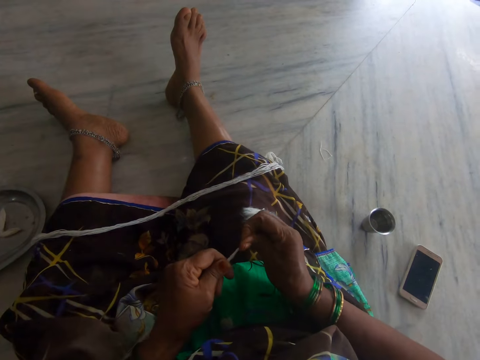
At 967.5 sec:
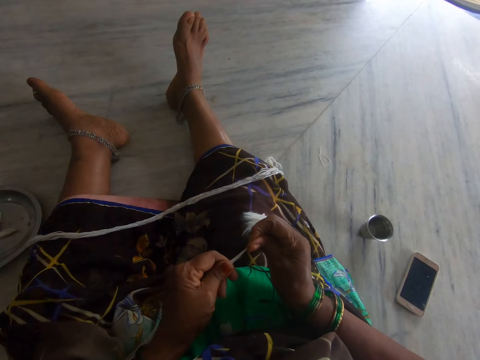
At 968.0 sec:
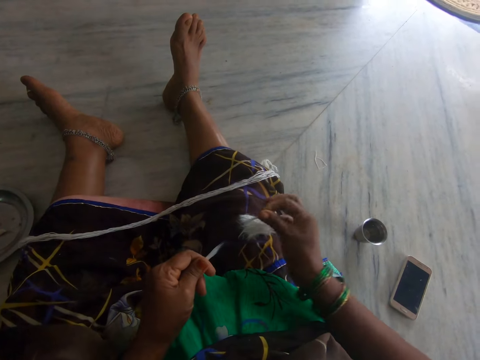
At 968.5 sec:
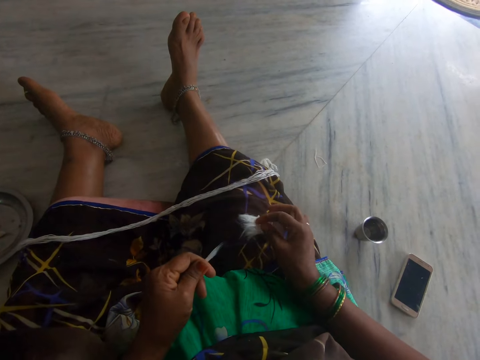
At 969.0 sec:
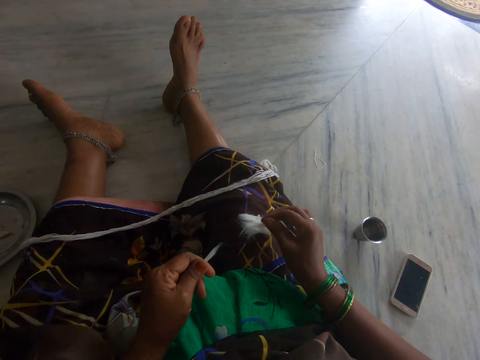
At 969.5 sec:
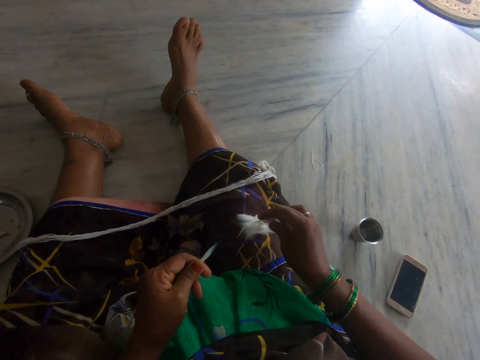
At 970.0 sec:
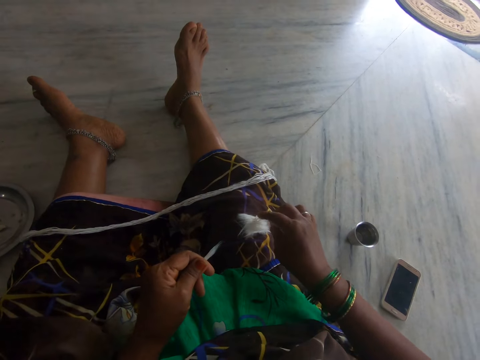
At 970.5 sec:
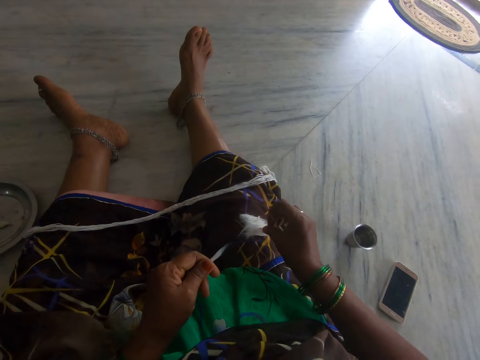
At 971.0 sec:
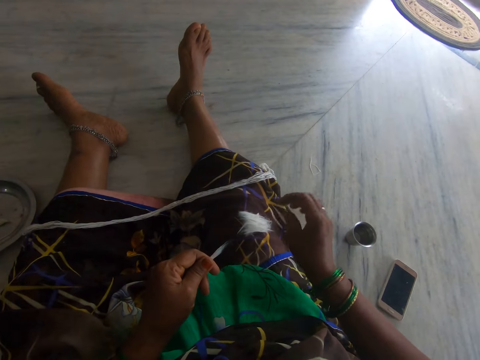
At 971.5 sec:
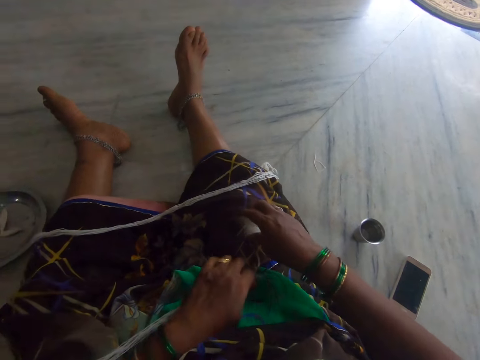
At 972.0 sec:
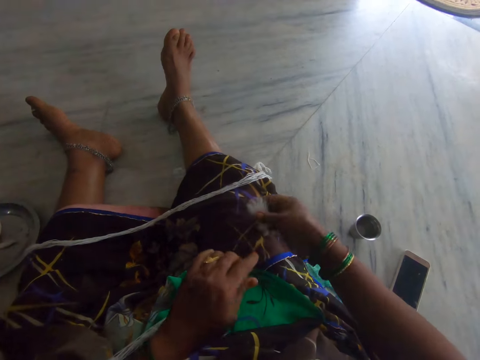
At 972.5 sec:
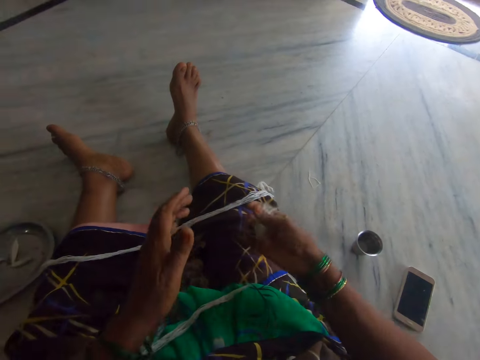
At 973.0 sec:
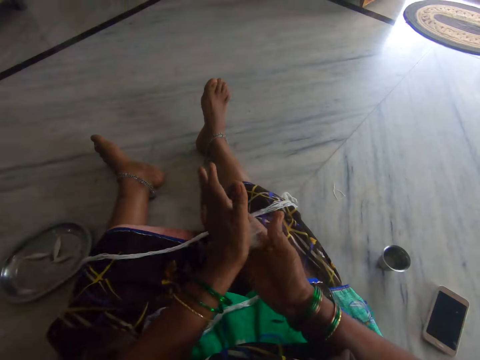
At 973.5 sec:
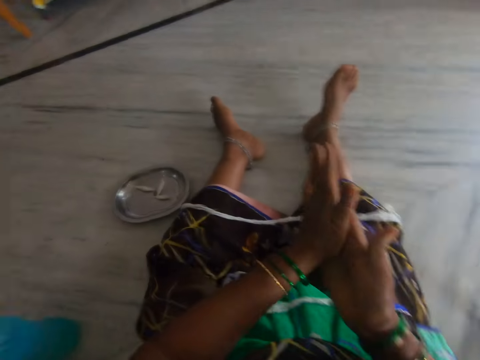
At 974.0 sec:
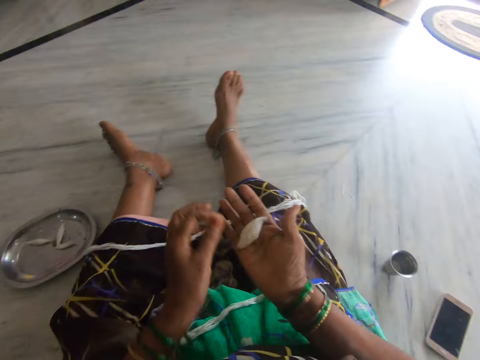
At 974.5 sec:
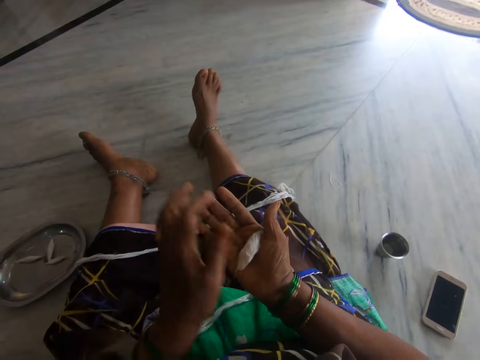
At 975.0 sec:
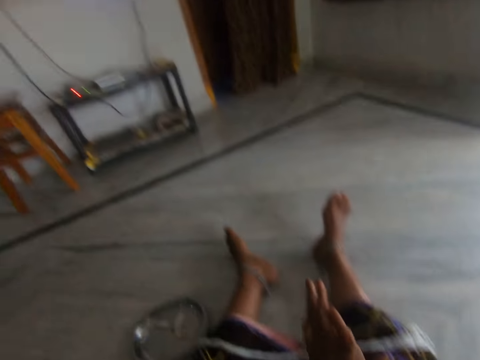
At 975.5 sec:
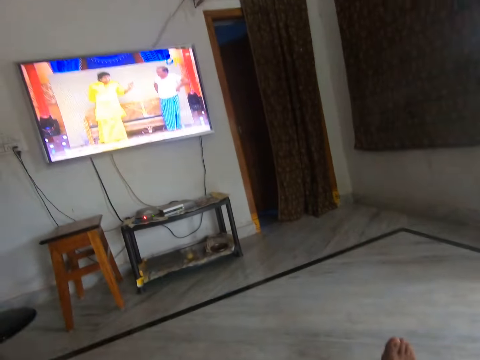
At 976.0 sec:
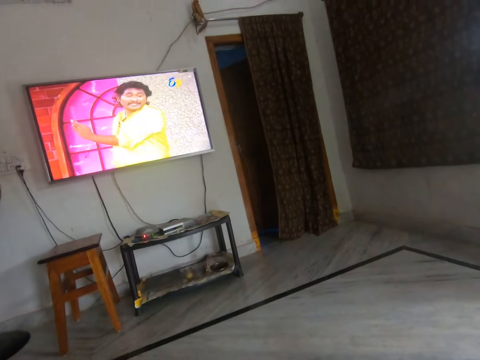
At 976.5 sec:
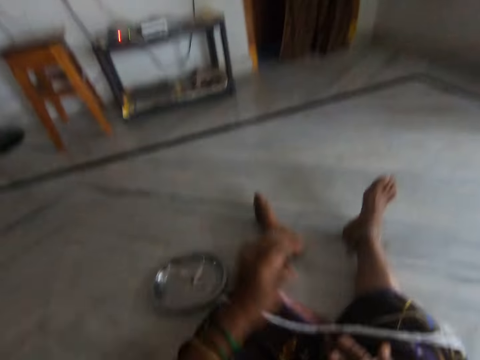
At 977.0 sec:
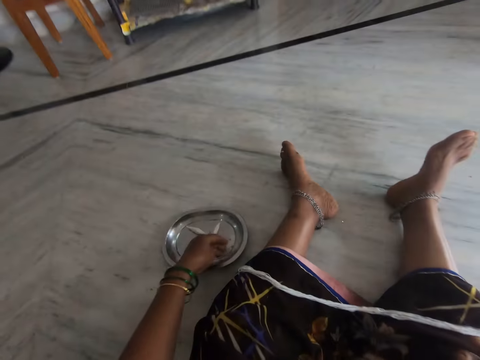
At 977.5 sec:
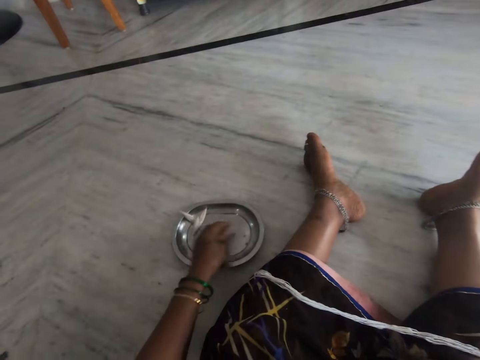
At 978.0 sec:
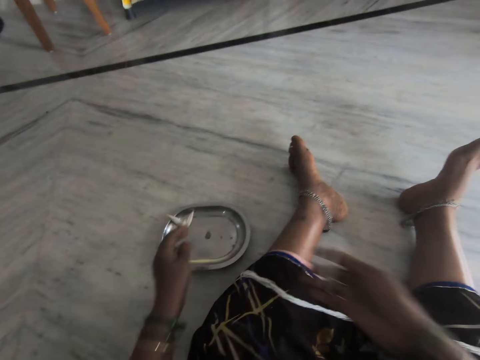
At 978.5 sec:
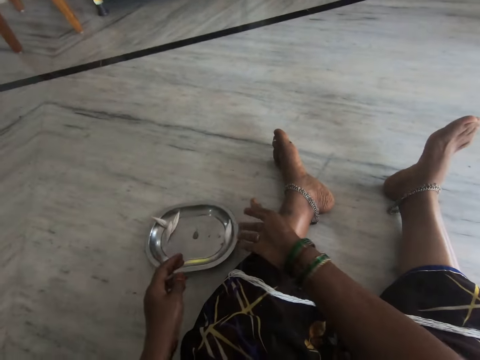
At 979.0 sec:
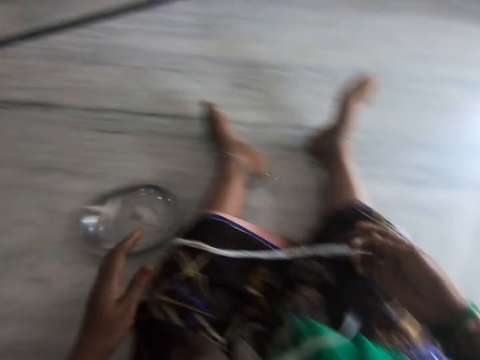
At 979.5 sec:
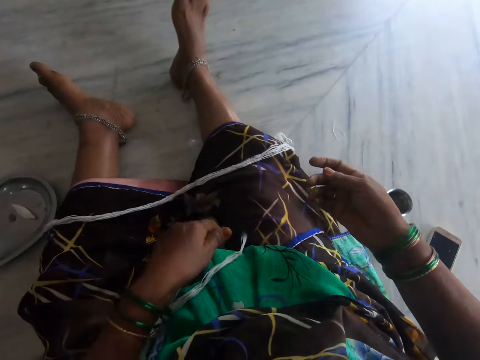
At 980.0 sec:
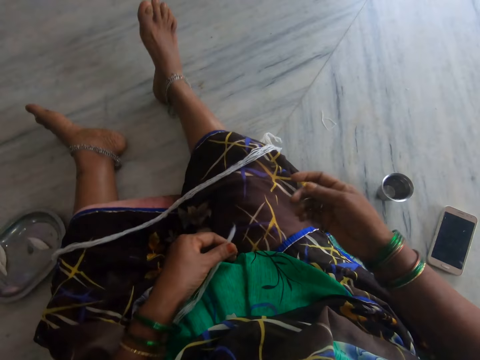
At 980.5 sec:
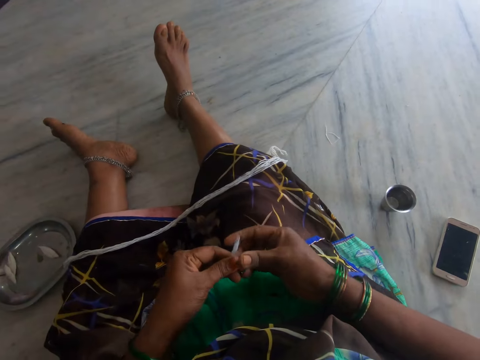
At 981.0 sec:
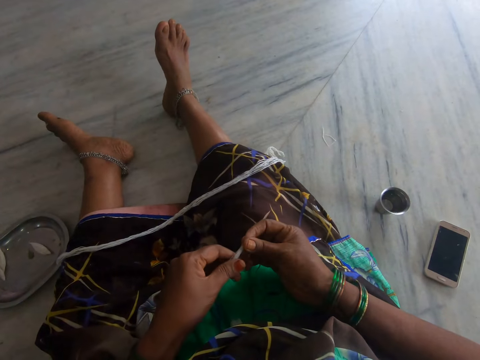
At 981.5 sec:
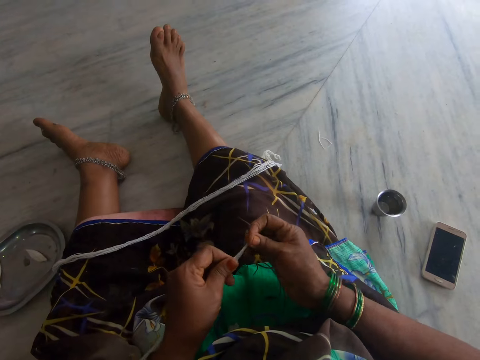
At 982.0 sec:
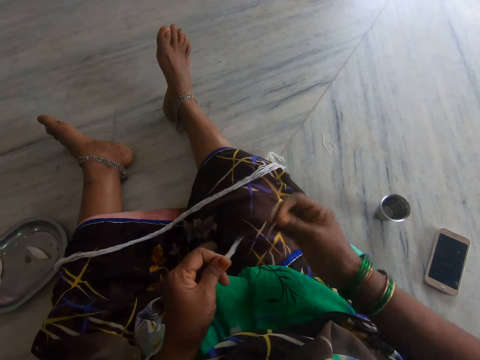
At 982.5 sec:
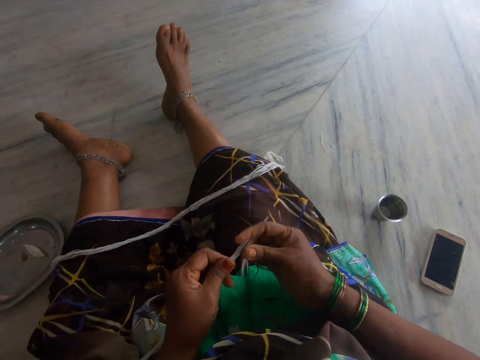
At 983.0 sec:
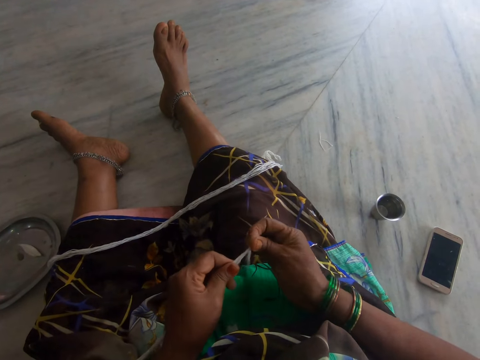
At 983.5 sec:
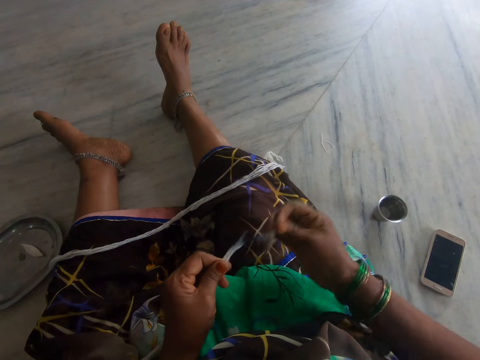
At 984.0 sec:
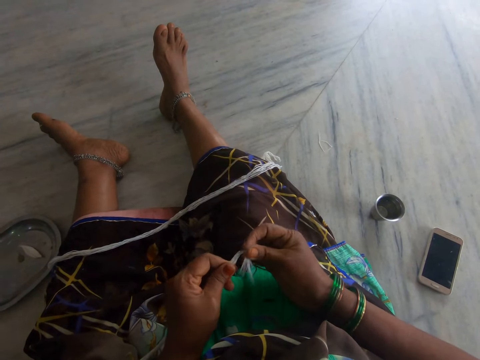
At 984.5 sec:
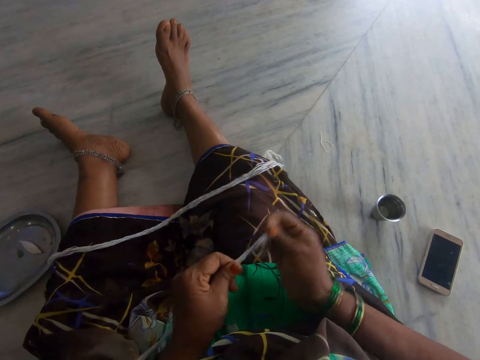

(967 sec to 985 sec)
The camera wearer separates the thread into pieces. She cuts the long cotton wool in her hand. She drops the cut cotton wool on her lap. She picks up the cut cotton wool from her lap. She holds the pieces of thread, rolls the pieces of the thread together. She looks at the television. She moves the thread on the metal tray, puts the thread on the tray. She holds the thread, separates the thread into pieces. She cuts the long cotton wool in her hand.

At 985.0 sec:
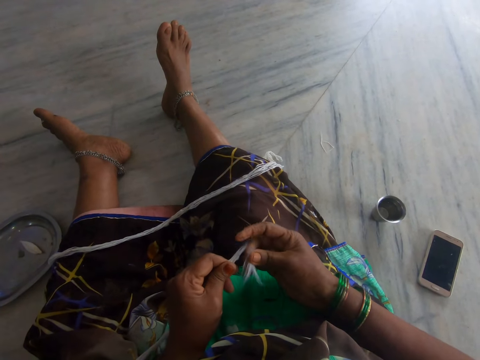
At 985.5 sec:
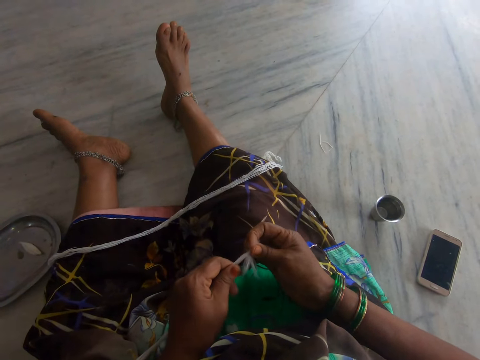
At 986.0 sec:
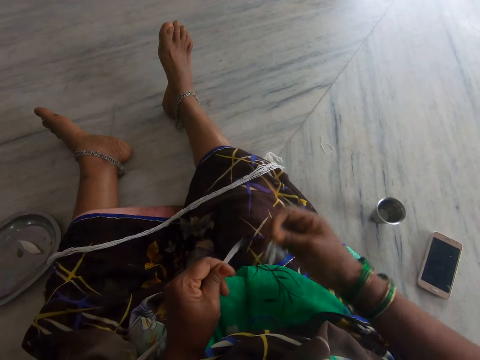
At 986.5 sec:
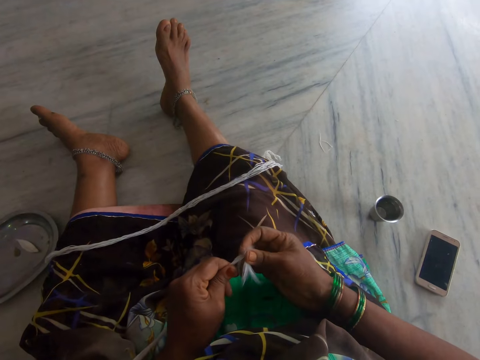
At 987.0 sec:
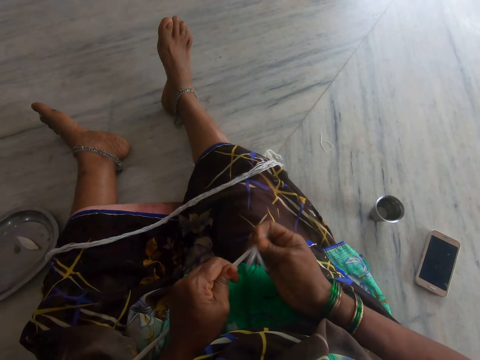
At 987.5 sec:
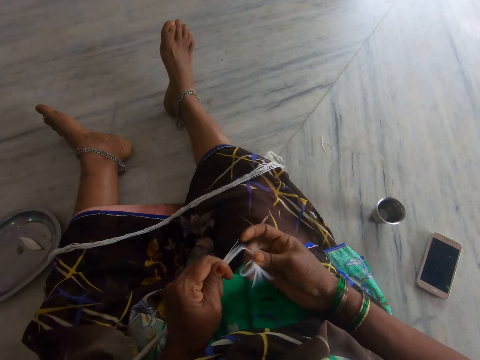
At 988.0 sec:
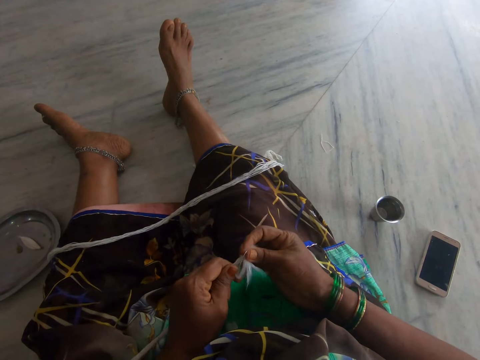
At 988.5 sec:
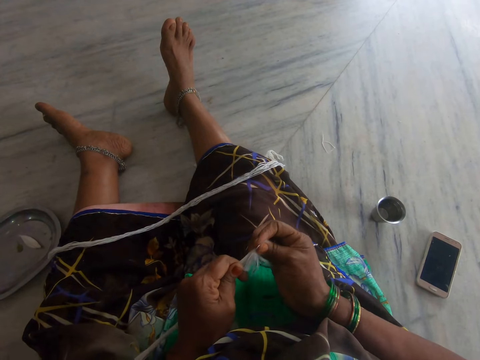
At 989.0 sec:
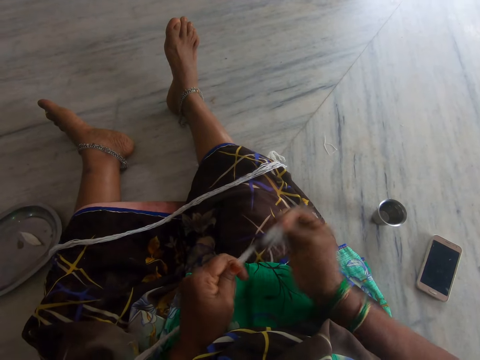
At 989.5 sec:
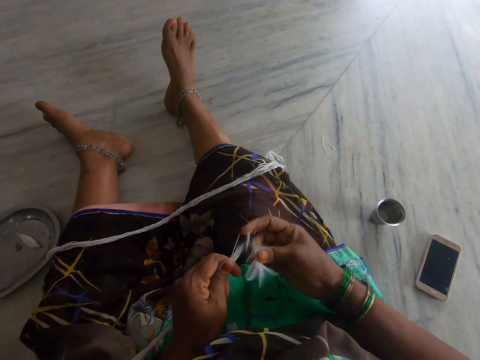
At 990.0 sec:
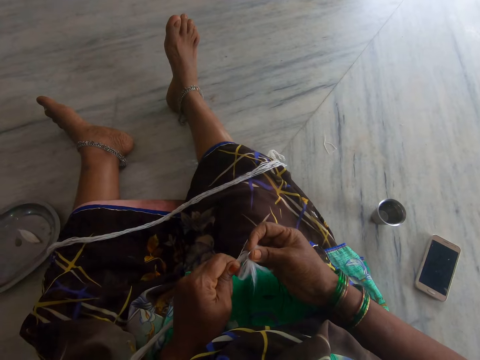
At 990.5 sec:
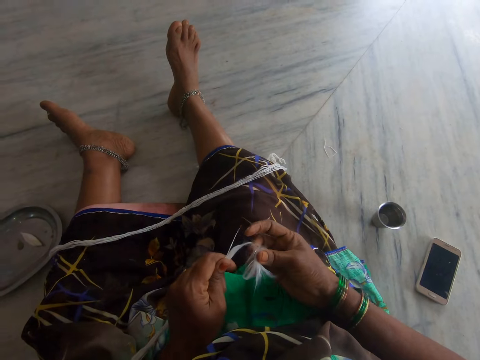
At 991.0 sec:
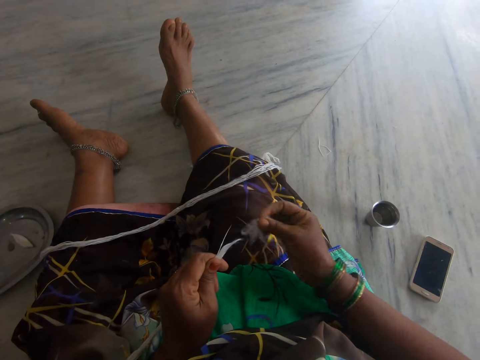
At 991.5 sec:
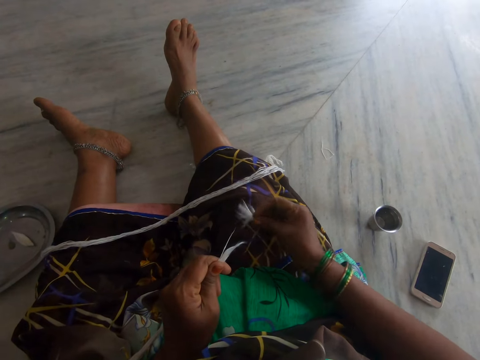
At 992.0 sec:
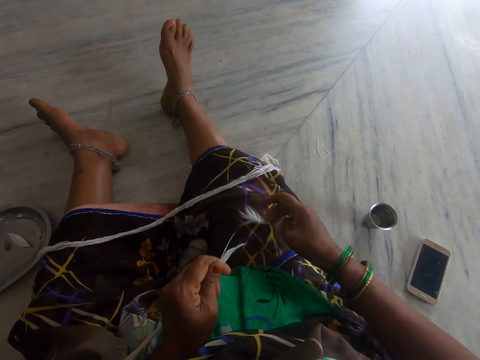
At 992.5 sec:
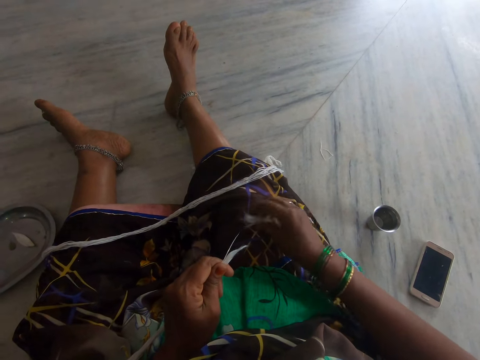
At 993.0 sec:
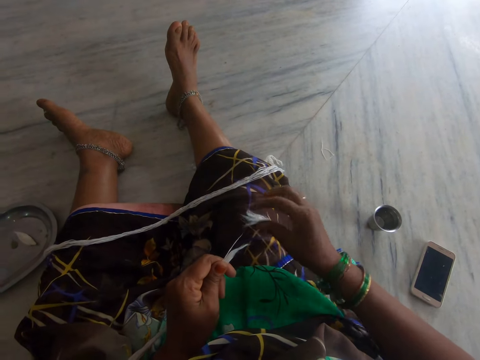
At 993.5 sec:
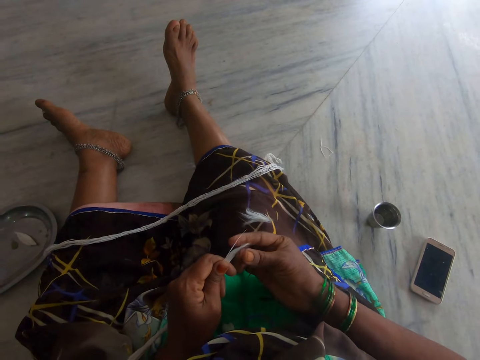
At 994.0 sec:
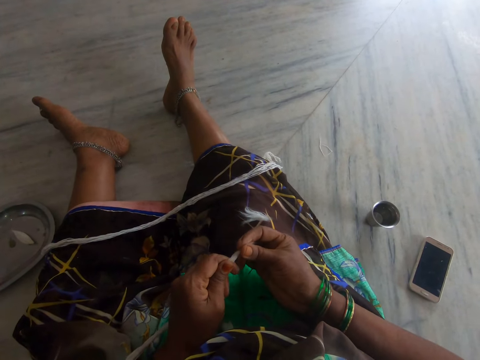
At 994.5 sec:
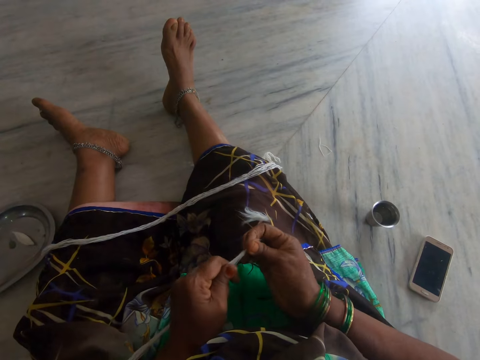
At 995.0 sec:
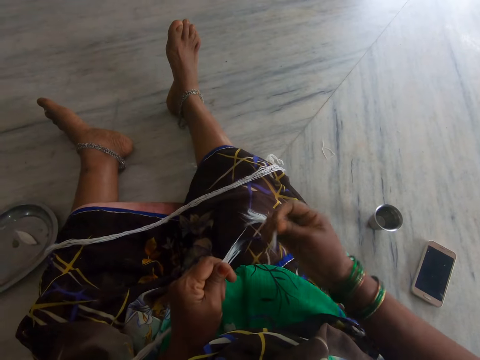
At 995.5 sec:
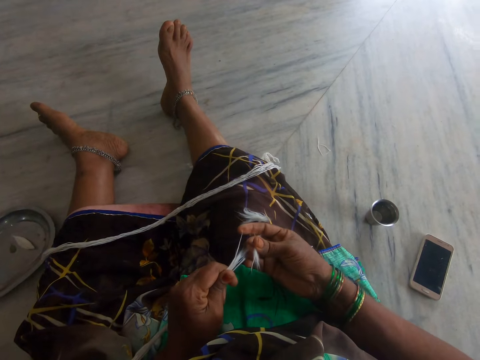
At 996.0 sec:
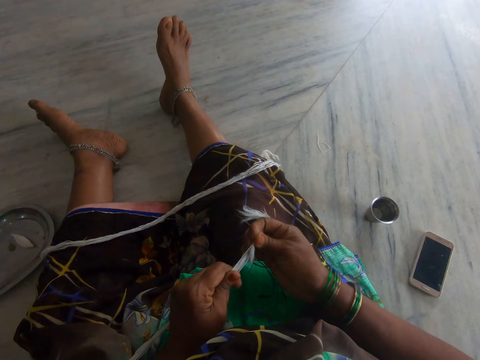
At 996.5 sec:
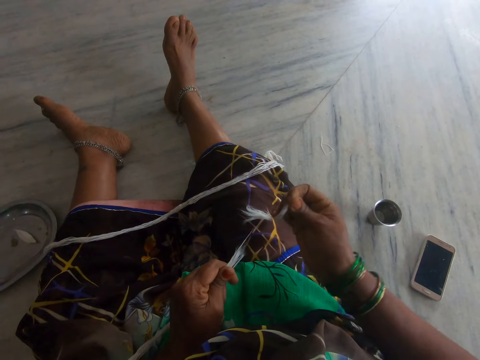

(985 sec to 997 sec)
The camera wearer drops the cut cotton wool or pieces of thread on her lap. She separates the thread into pieces. She cuts the long cotton wool in her hand.
